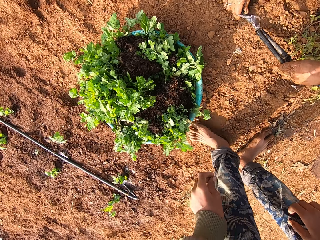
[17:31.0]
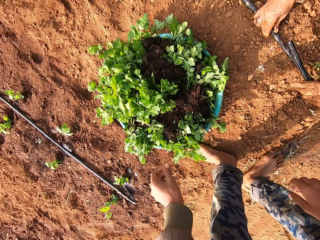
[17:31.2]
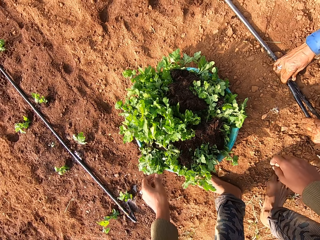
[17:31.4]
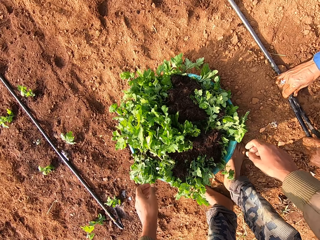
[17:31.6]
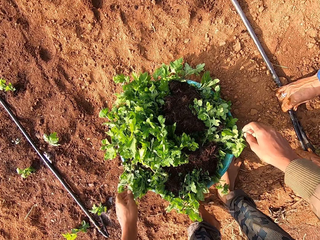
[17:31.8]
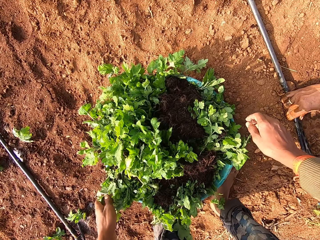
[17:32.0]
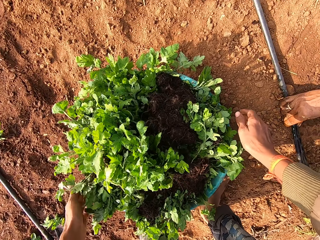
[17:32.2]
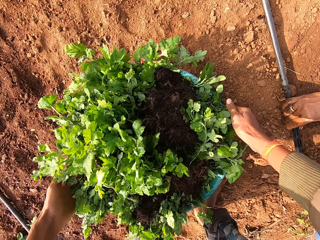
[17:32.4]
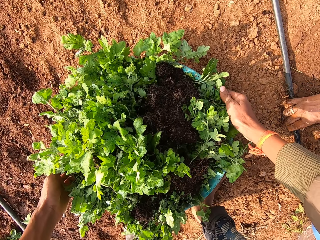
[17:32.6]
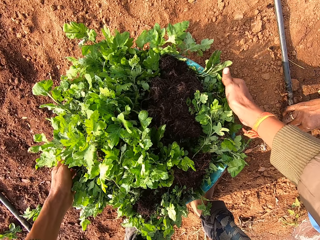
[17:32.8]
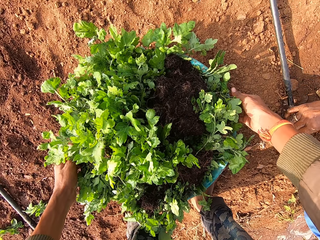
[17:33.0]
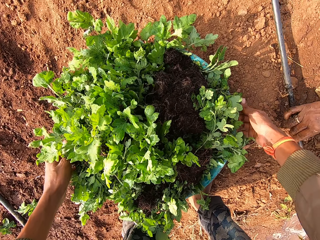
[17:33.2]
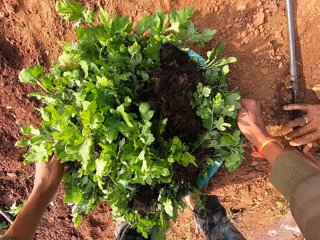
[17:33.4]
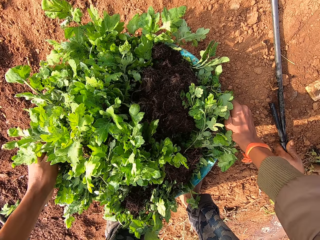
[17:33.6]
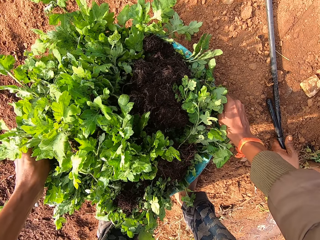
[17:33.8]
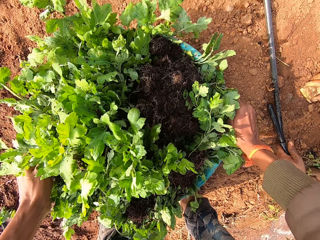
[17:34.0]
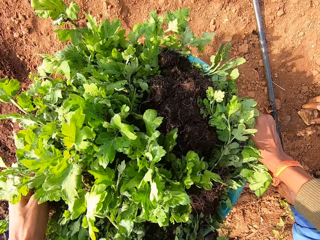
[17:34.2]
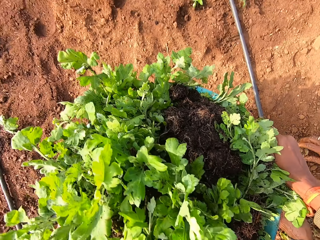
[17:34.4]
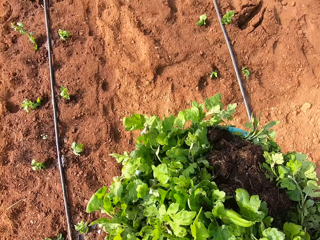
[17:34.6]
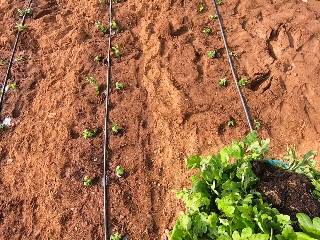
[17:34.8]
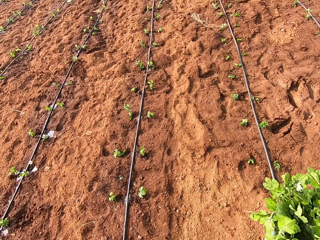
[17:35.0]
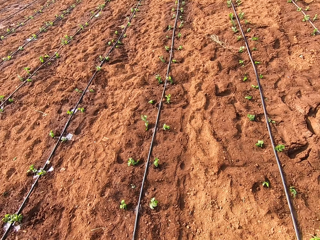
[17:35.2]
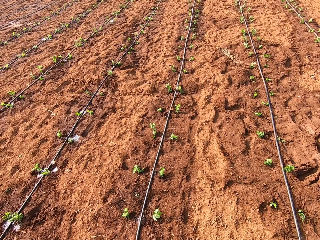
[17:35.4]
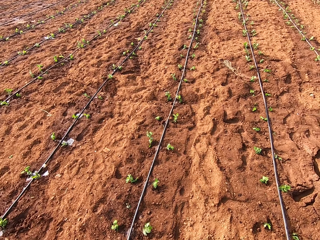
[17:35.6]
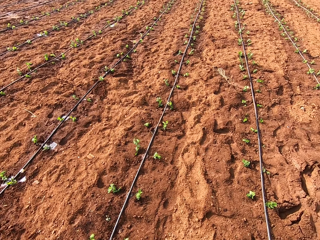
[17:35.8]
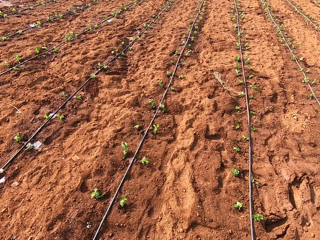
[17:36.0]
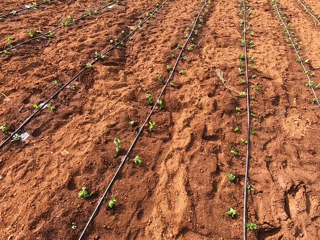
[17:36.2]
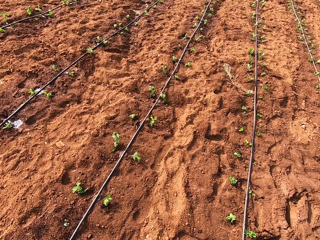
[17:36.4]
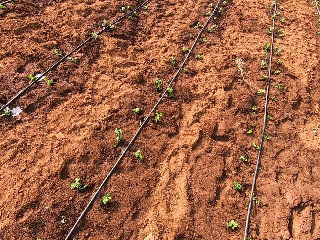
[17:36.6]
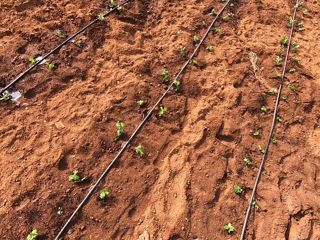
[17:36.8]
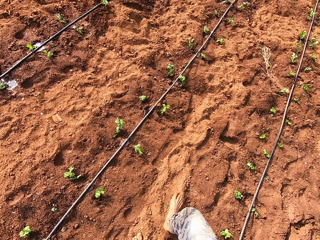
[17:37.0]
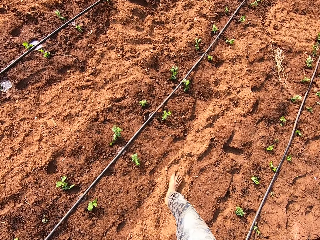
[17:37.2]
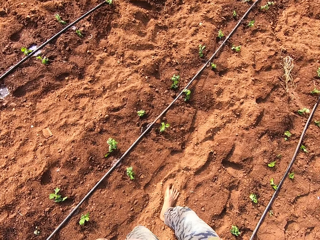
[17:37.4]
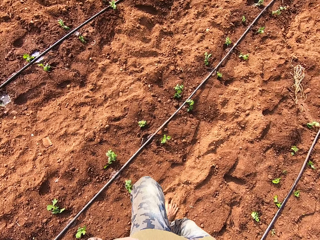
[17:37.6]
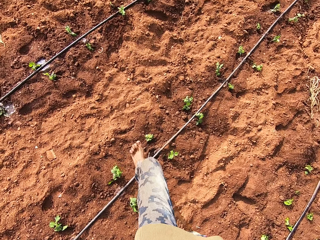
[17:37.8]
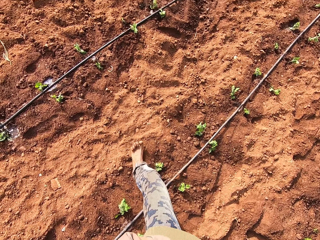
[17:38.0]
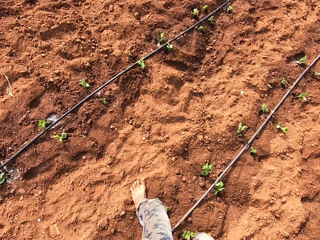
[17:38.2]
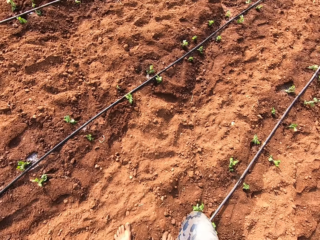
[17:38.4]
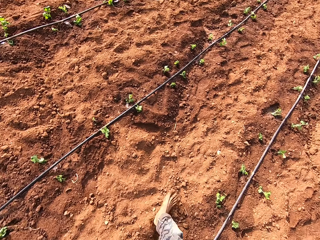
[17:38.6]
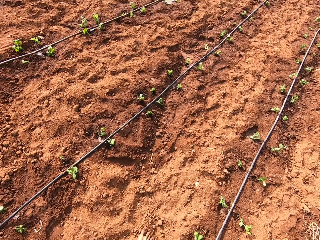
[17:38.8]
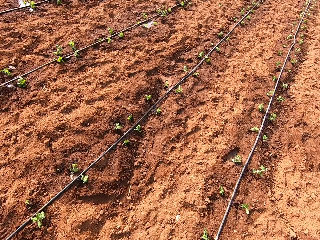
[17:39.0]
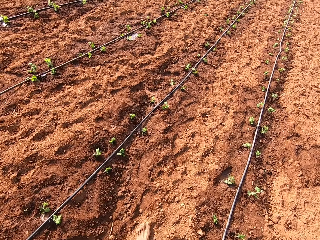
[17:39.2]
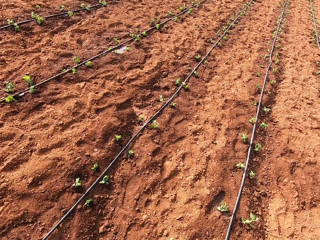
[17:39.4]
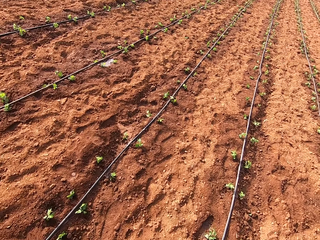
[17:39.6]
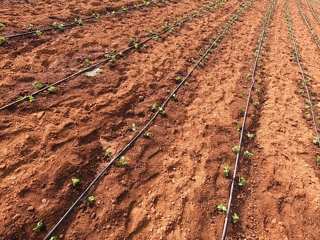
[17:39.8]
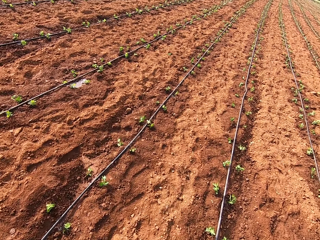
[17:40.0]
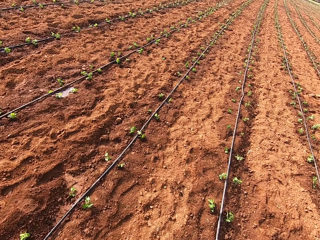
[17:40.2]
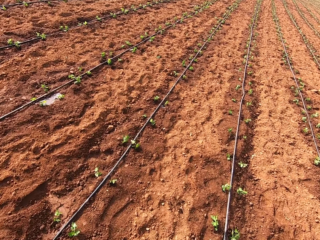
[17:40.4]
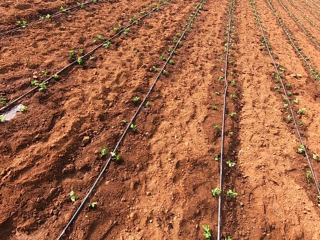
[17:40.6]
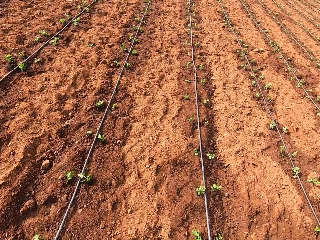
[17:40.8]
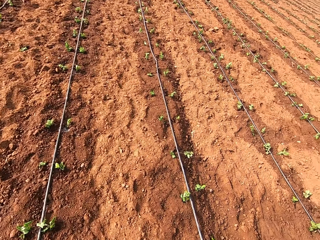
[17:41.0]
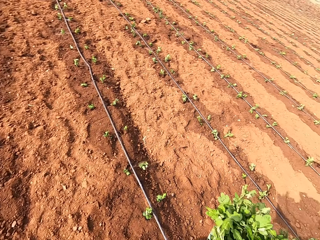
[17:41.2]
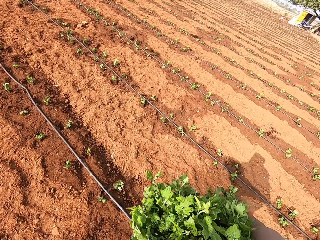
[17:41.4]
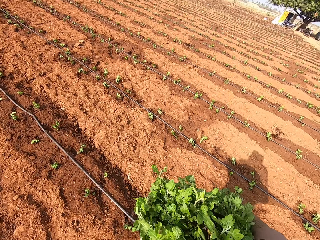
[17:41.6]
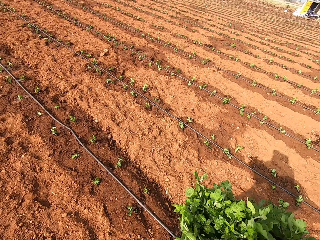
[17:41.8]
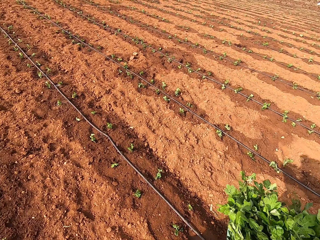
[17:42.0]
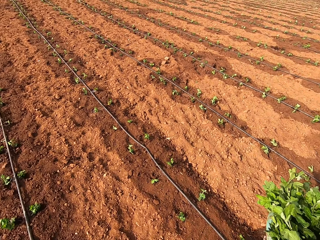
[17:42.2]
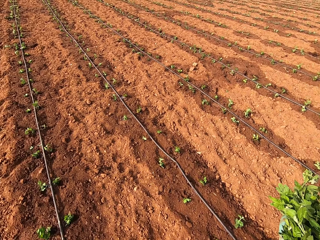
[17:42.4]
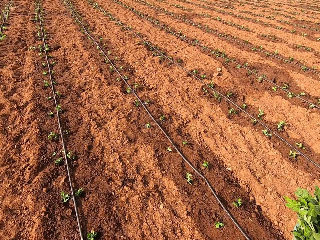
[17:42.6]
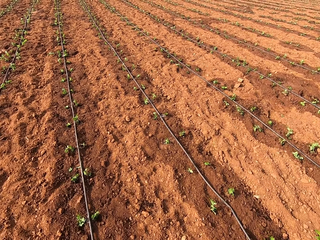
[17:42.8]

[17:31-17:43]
A man holds and turns the pipe. The camera wearer picks the green bowl from the ground with his hands. He carries the basin. He walks on the farmland.

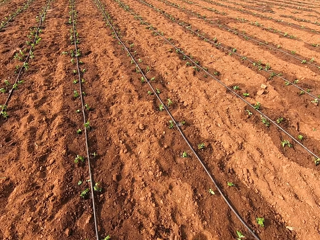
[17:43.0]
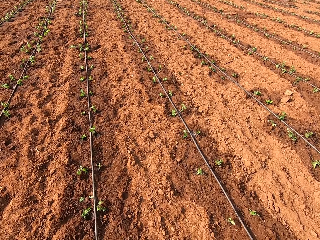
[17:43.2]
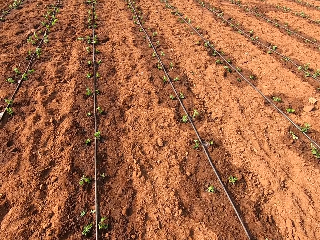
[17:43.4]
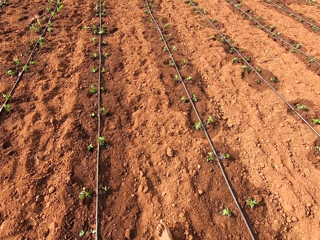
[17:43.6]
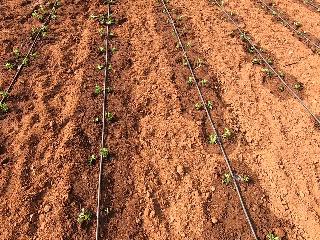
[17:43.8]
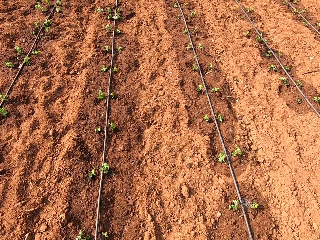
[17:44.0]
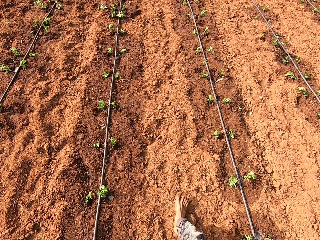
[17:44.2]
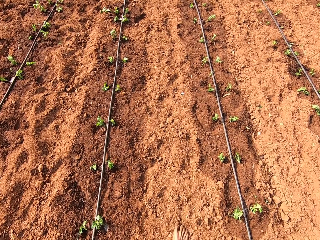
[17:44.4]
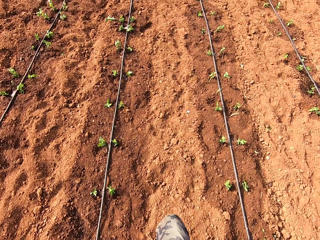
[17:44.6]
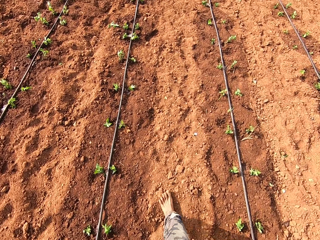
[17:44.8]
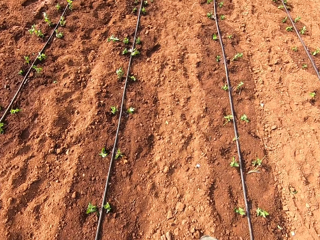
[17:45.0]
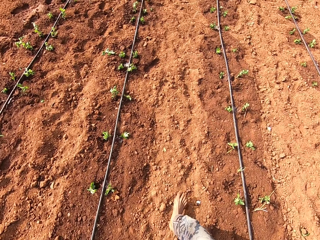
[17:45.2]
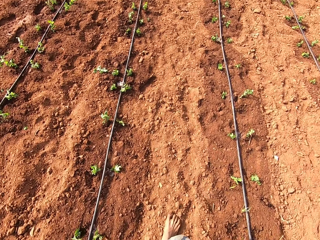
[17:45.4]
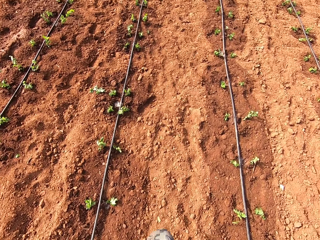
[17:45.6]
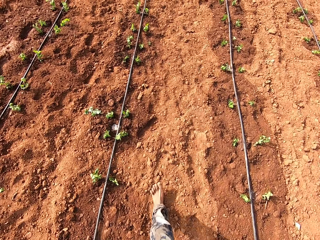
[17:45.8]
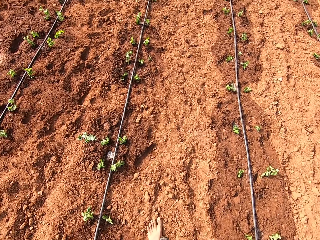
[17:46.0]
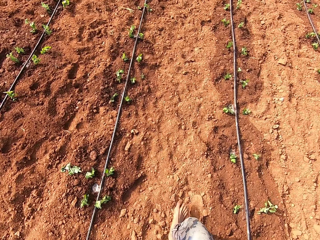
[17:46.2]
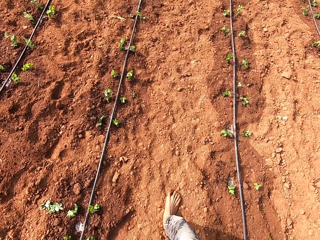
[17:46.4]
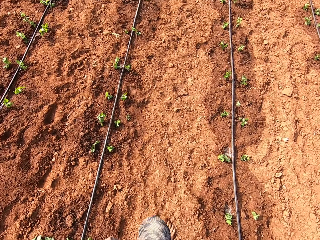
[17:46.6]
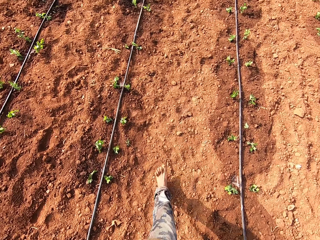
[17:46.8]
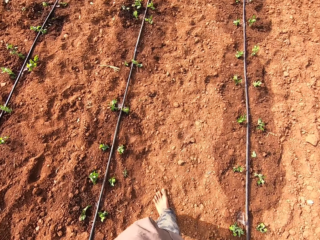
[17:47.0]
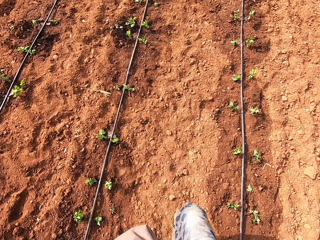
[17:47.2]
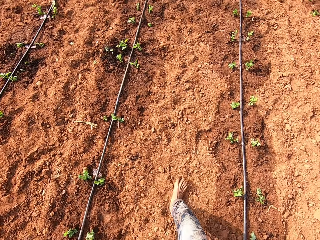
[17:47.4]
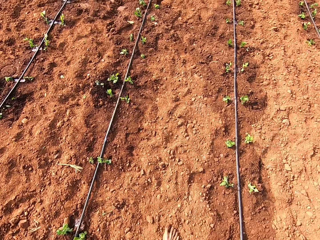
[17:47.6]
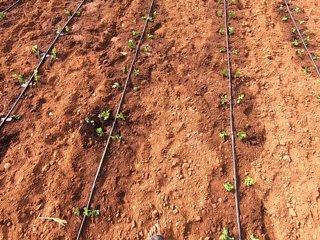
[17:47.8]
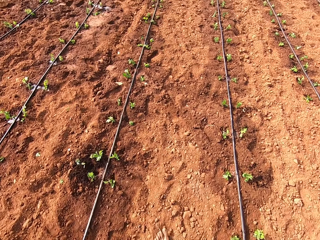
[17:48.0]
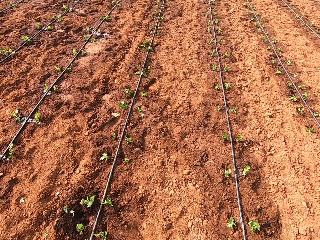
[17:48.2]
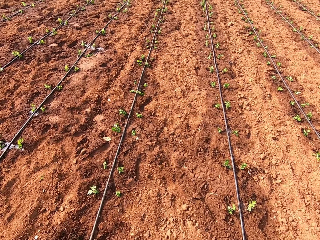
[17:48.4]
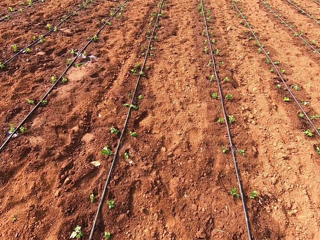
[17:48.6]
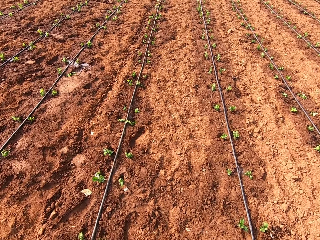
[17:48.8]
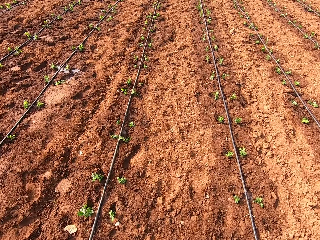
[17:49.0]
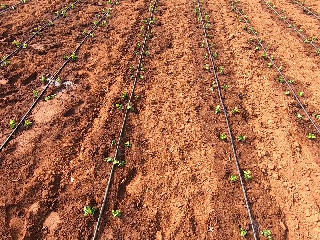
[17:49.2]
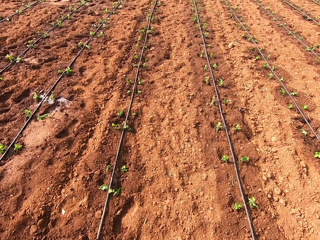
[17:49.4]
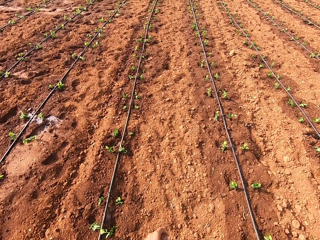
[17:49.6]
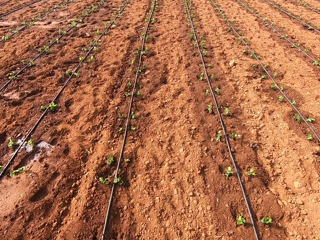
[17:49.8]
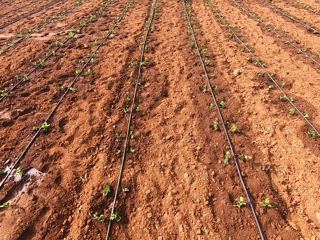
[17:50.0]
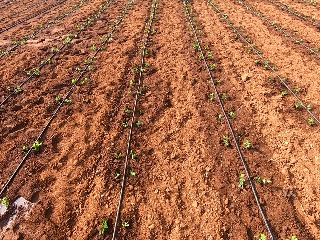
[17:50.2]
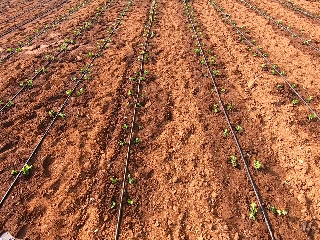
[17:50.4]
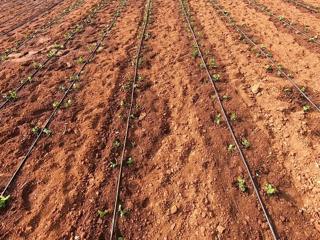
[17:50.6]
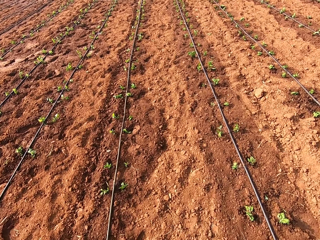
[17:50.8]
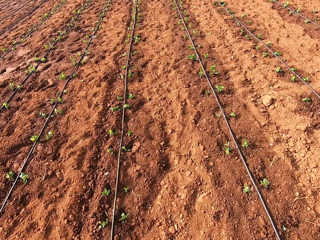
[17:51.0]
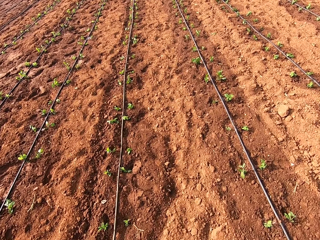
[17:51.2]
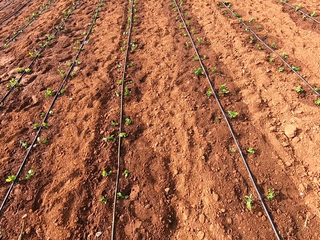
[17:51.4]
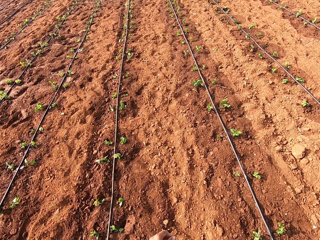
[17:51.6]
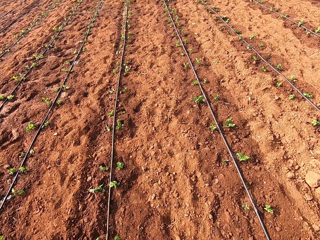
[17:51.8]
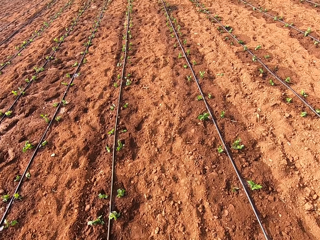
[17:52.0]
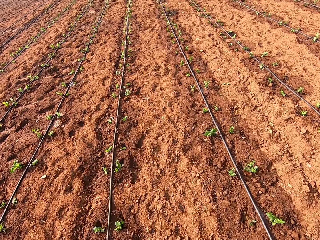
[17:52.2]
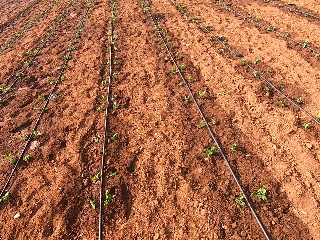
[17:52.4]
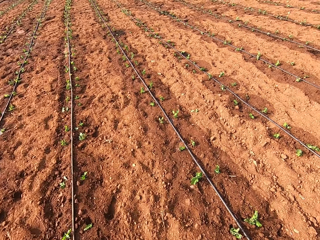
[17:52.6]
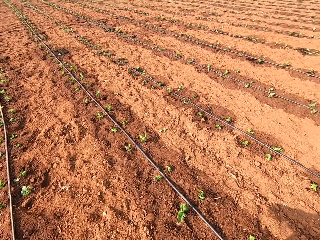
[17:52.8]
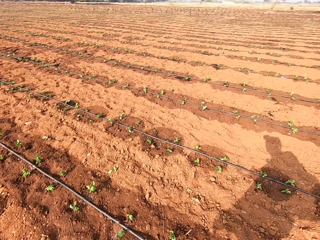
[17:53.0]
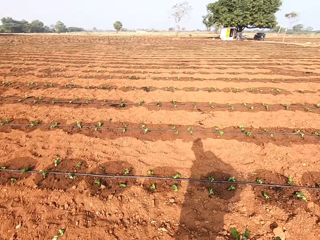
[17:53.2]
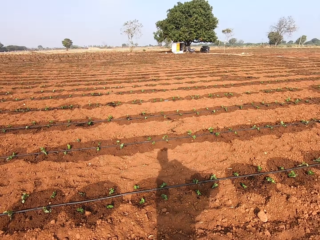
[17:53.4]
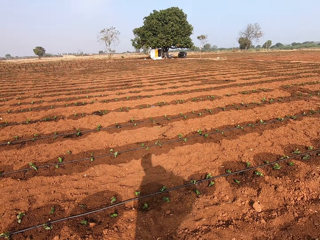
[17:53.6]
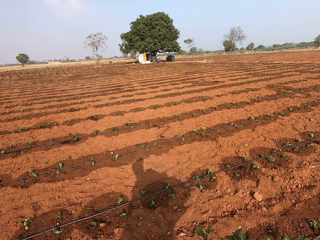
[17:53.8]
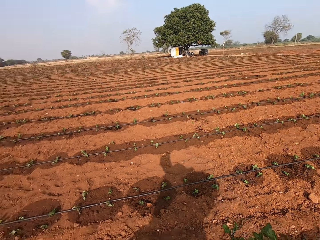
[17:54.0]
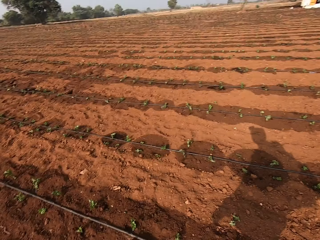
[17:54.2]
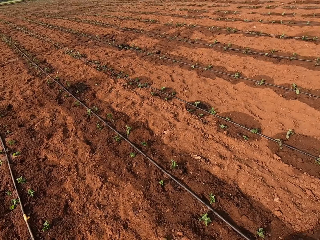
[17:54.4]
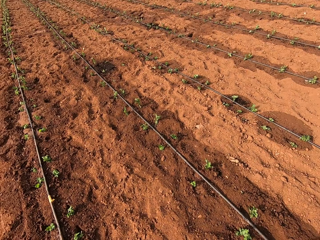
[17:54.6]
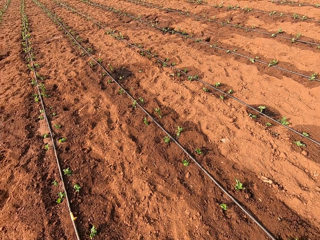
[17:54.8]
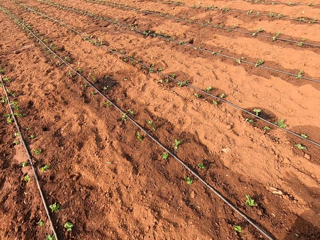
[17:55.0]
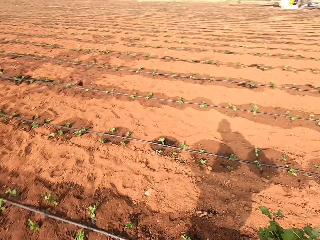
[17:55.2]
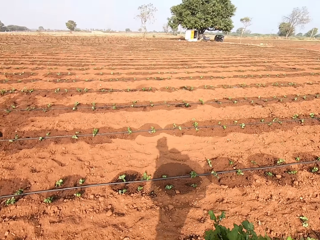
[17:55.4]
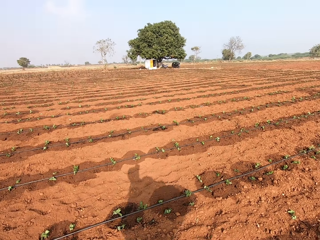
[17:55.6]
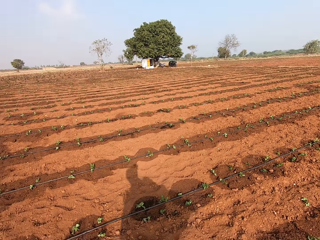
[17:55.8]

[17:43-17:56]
The camera wearer converses with a woman. They look around the field, talk with the woman, and walk on the field.
